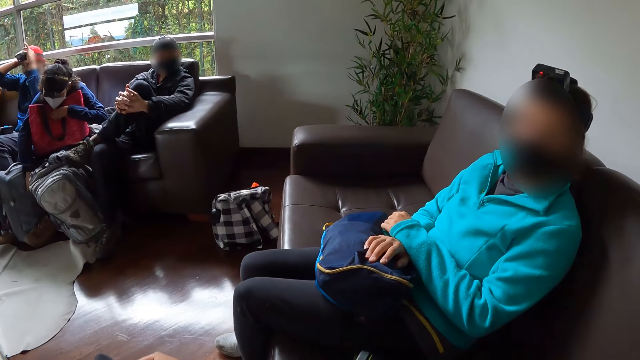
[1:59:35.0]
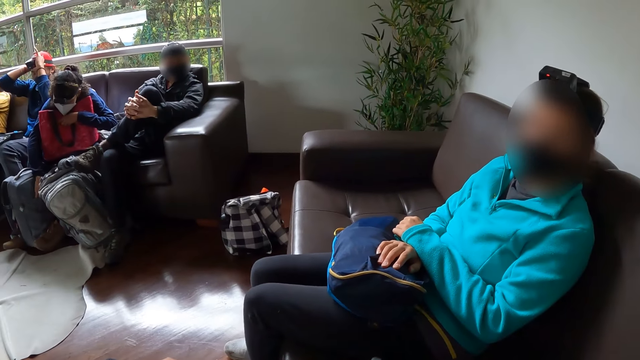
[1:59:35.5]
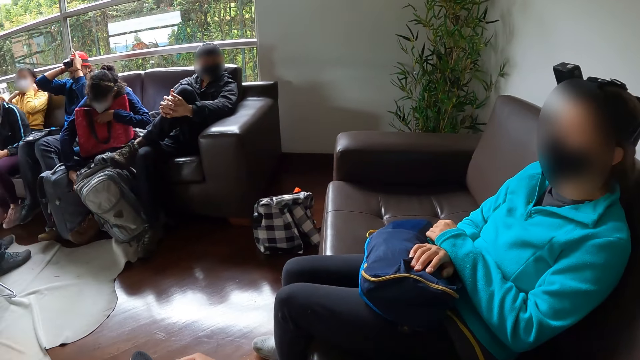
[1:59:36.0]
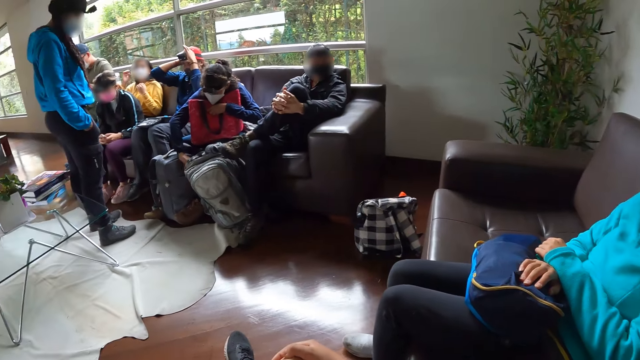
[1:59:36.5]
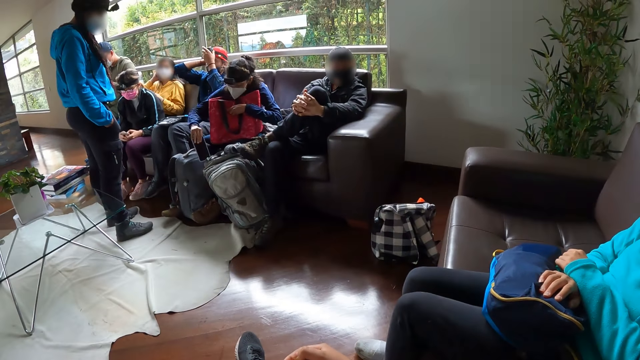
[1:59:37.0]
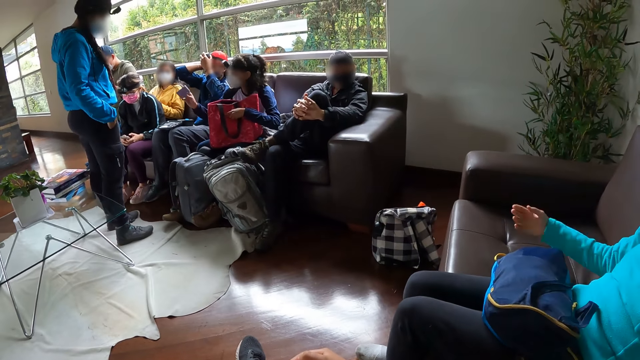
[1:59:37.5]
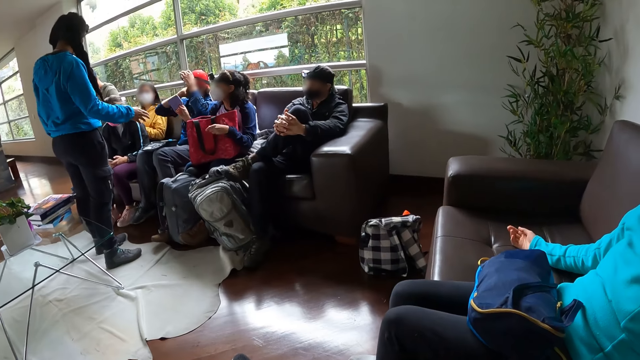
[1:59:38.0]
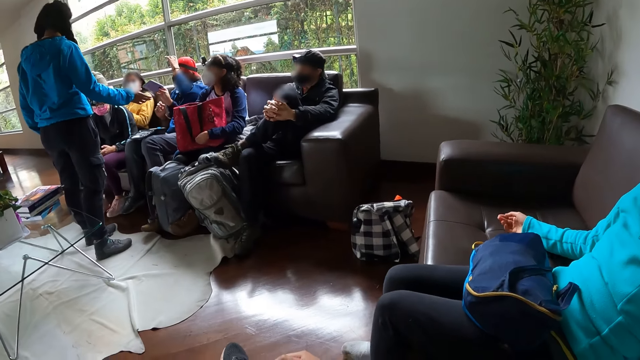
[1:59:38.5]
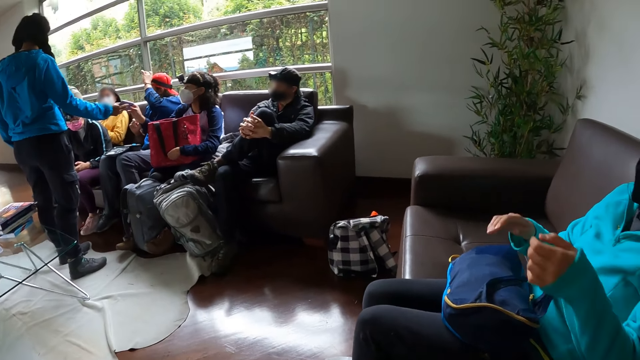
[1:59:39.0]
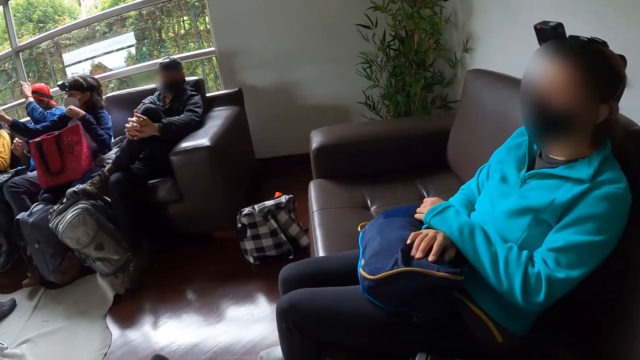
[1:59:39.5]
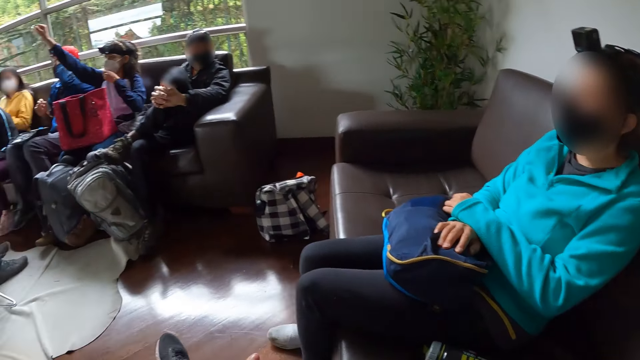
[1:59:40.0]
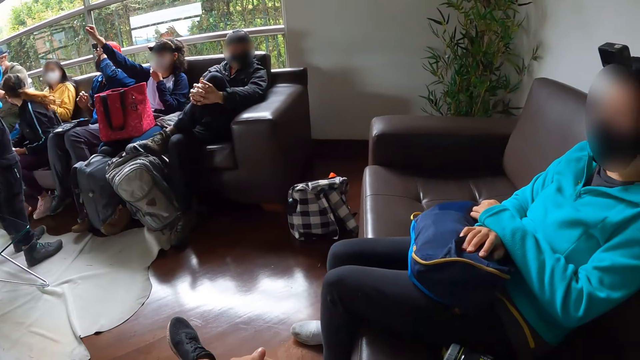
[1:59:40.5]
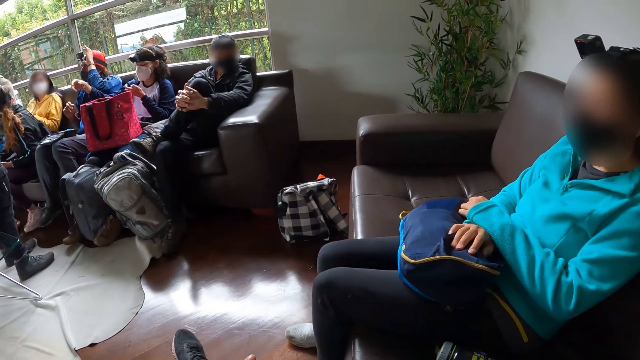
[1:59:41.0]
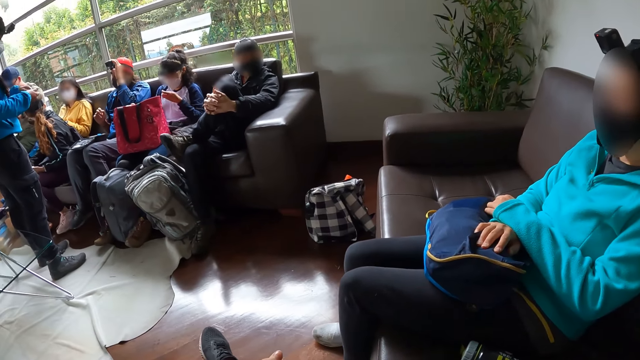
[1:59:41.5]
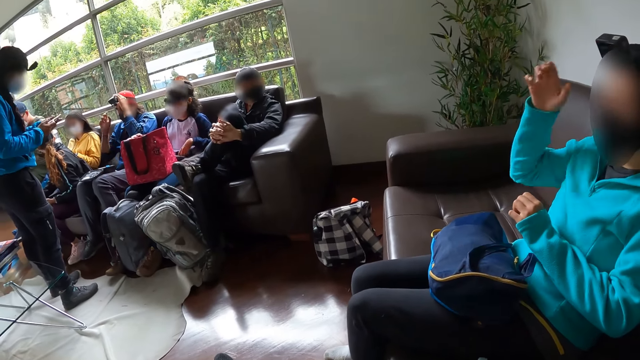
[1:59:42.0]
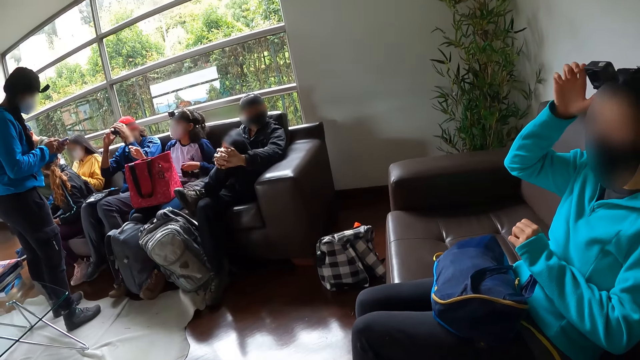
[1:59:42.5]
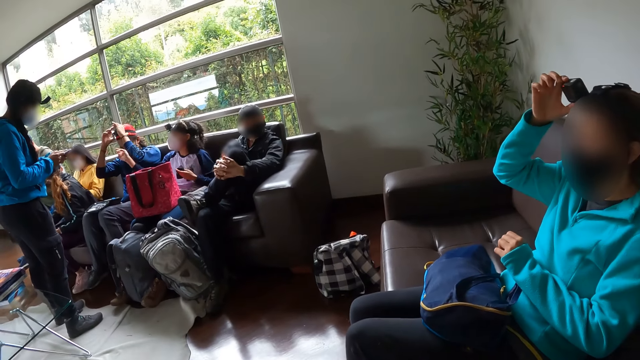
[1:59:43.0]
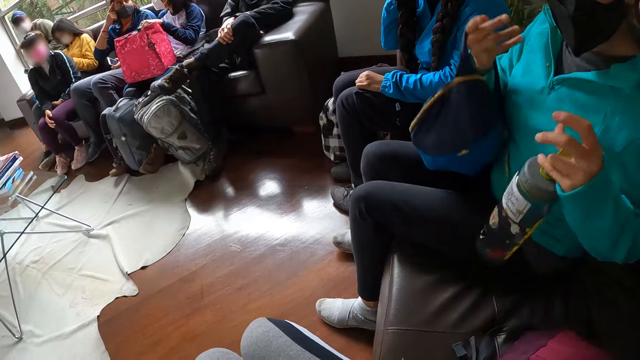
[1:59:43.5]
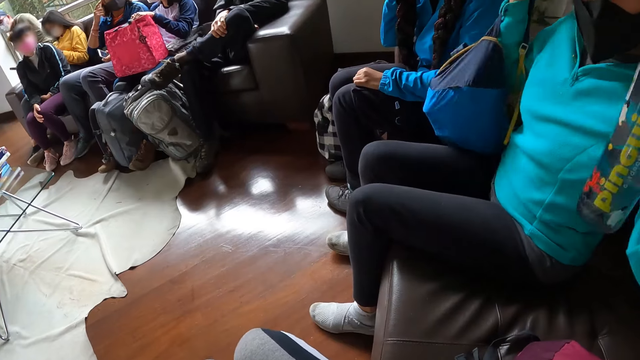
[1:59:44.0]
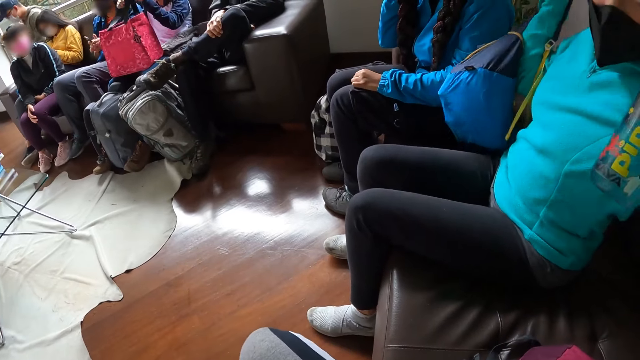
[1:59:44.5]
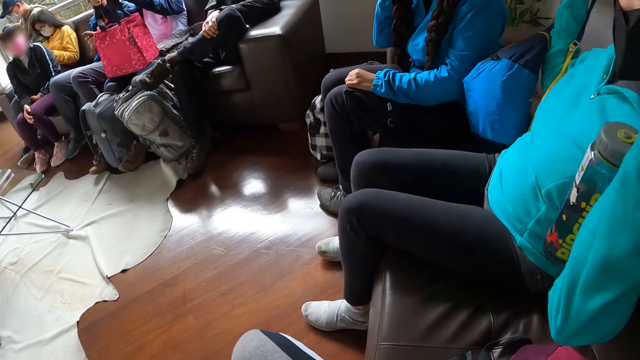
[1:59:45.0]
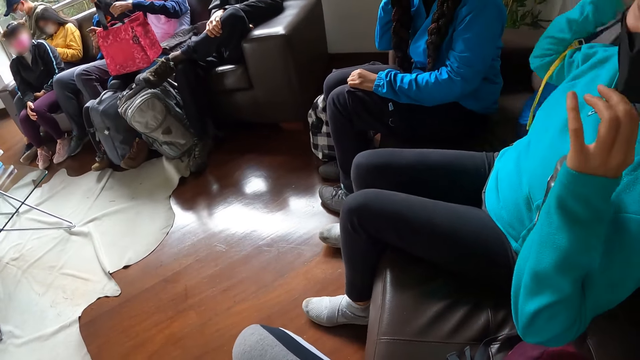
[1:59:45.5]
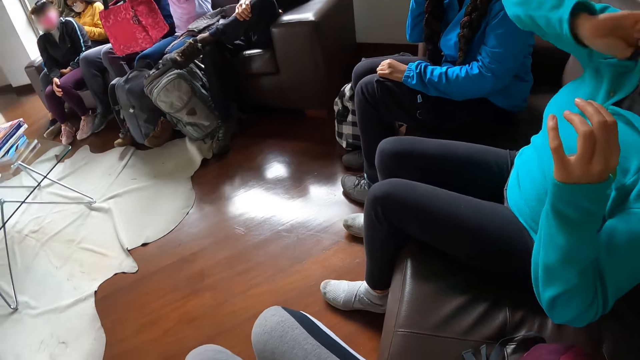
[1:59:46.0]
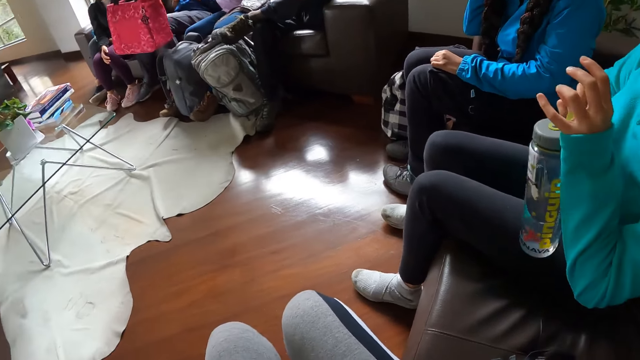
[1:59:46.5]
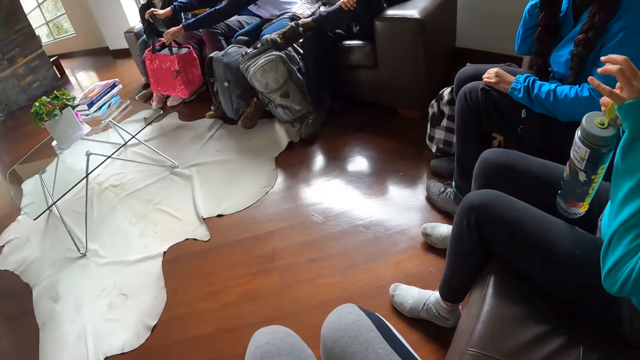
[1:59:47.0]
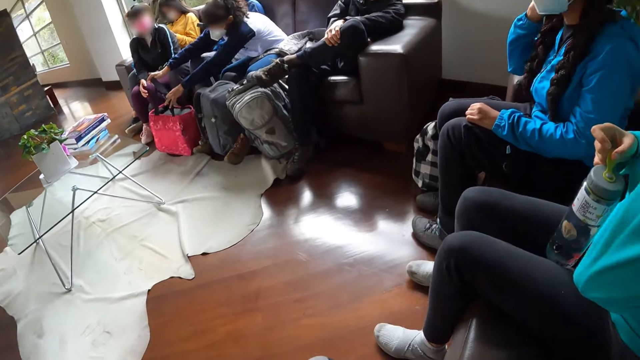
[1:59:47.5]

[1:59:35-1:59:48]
A woman picks up a phone from a bag on the ground with her right hand. The woman passes the phone to another woman with her right hand. The other woman operates the phone with both hands. A third woman presses the camera on her head with her right hand. The third woman fixes the camera. The third woman lifts a water bottle on her lap with her left hand, lifts the bag on her lap with her right hand, holds the bottle and the bag, puts the bag on the shoulder, and passes the water bottle from her left hand to her right hand. The first woman drops the bag on the ground with both hands.

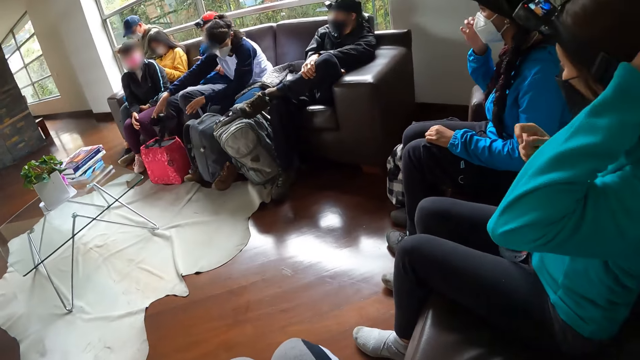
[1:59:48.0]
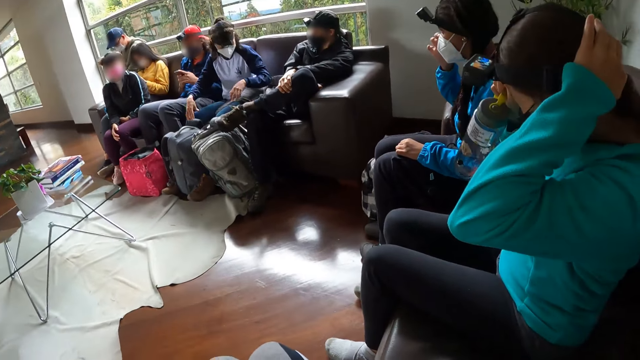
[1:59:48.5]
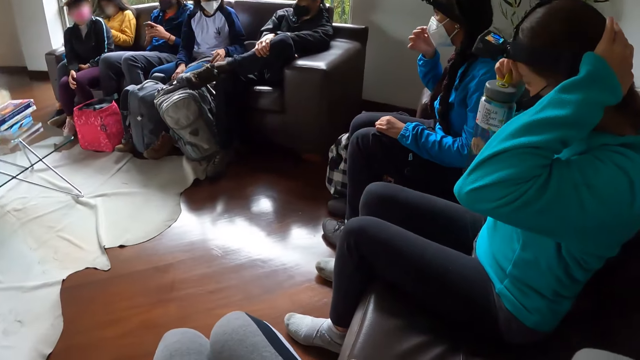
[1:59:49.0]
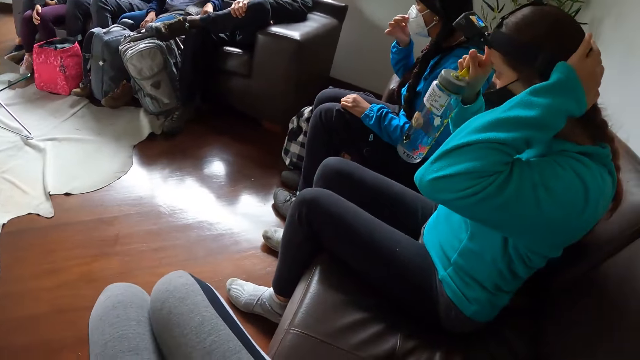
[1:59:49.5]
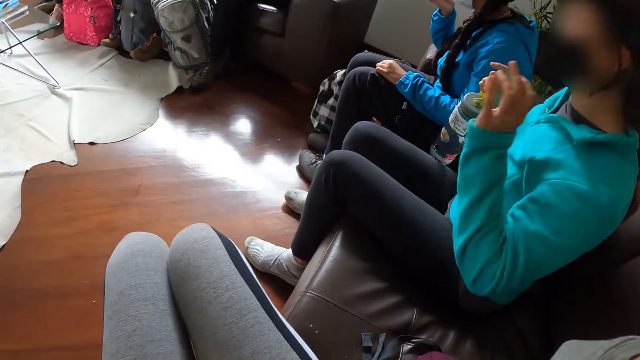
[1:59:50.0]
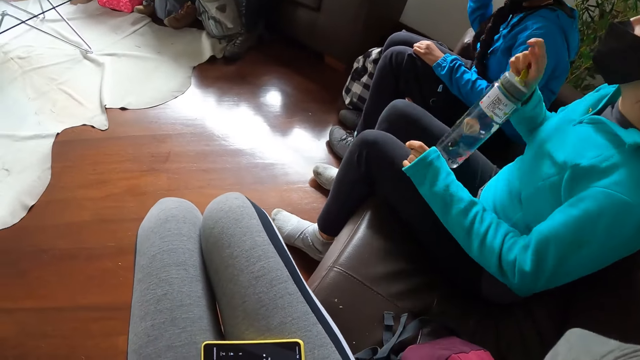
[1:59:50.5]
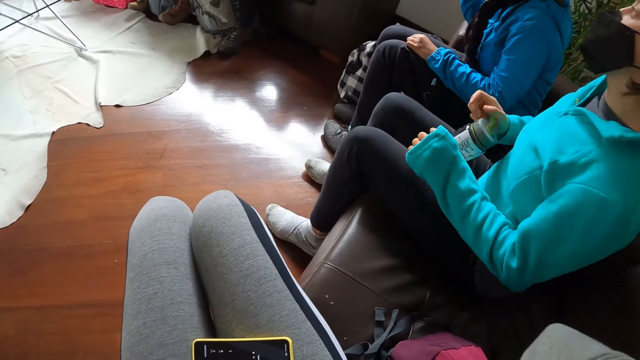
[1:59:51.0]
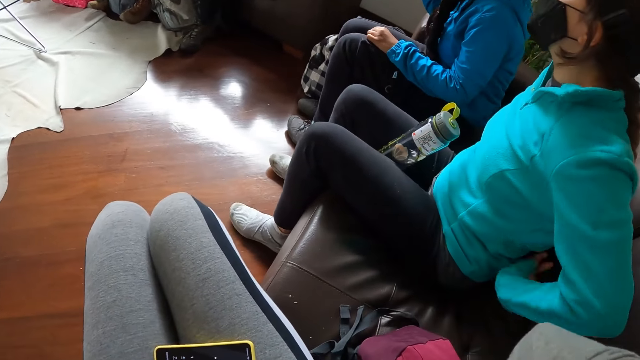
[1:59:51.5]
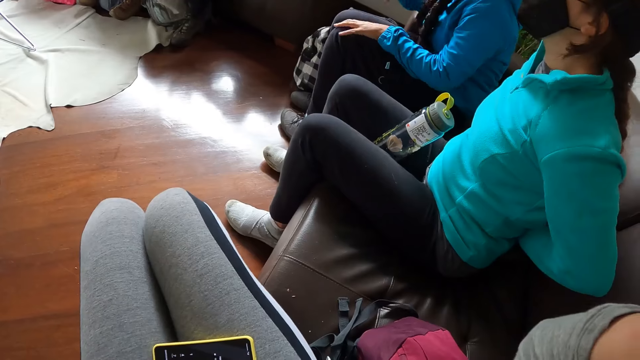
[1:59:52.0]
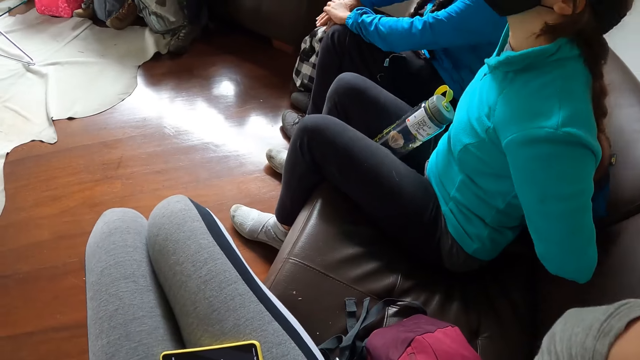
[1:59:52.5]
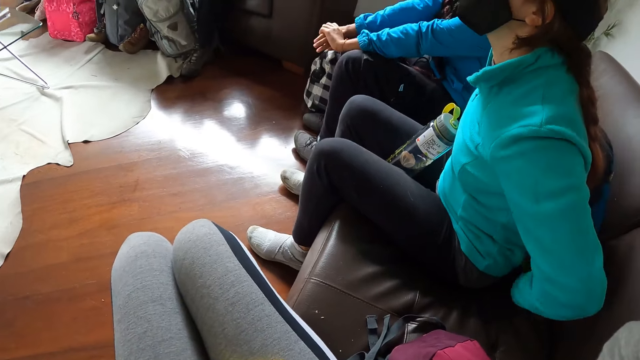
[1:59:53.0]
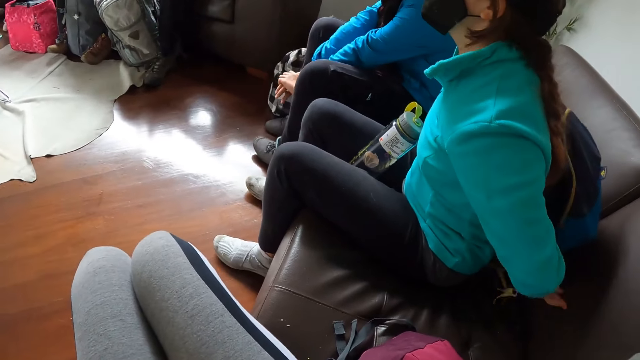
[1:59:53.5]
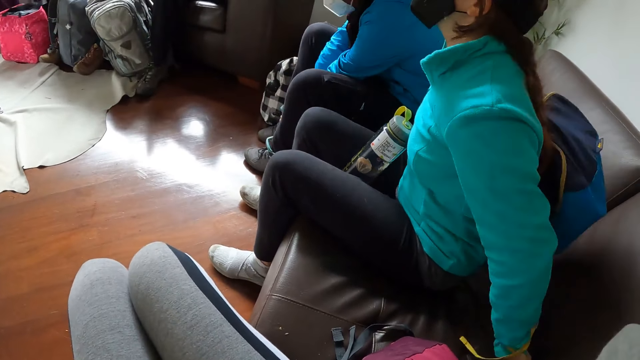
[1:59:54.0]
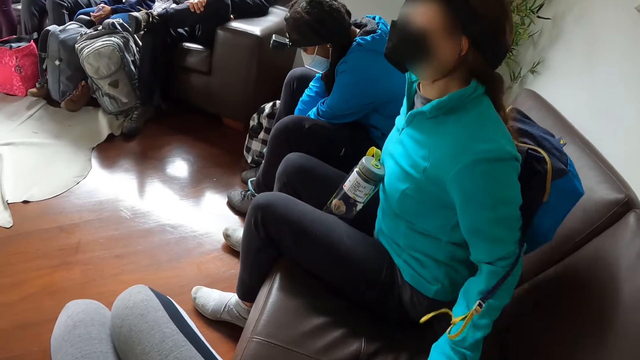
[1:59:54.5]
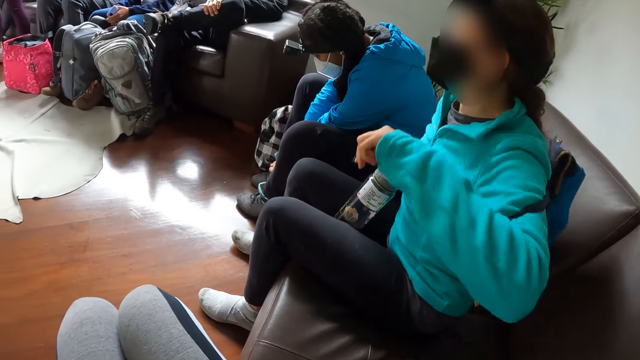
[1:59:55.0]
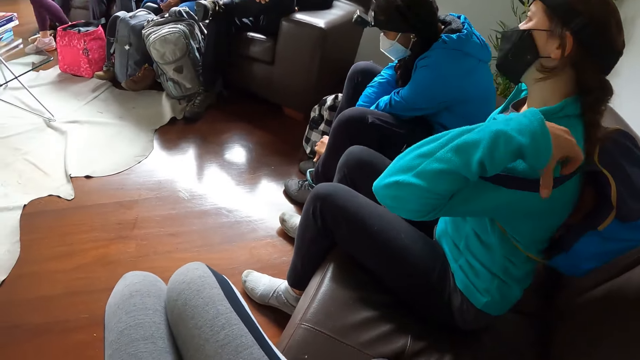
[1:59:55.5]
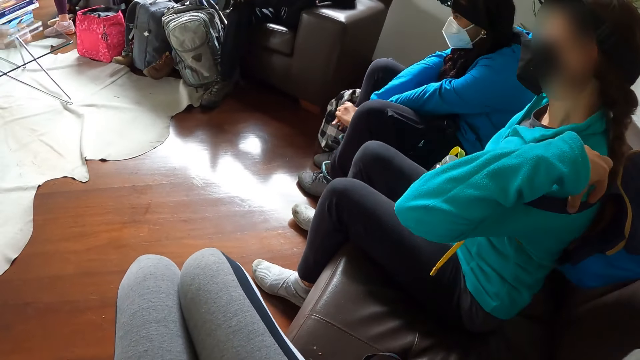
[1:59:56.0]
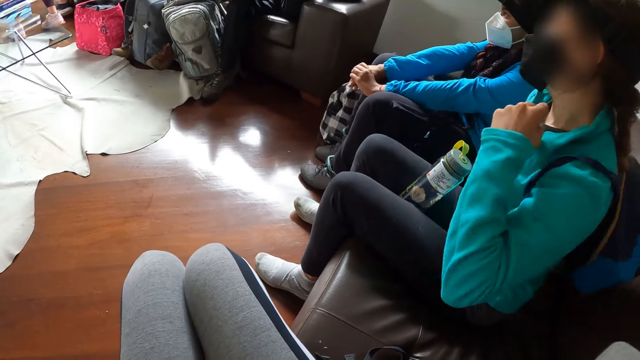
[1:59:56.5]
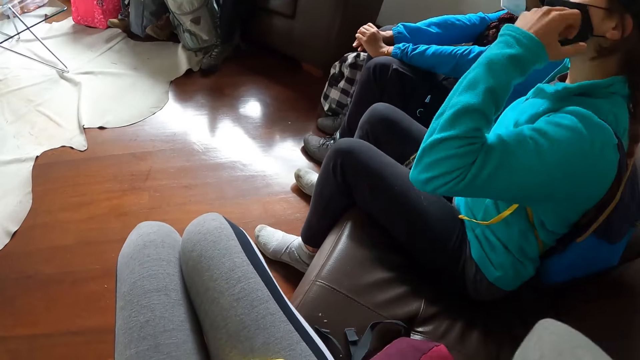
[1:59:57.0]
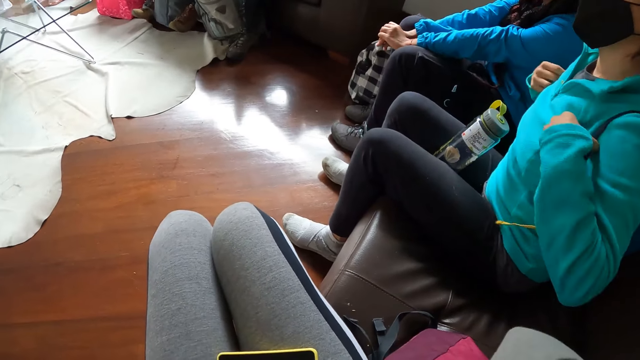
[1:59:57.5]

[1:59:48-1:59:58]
A woman adjusts the camera on her head with both hands. The camera wearer fixes the camera. The woman drops the water bottle between her laps with her right hand. The woman puts the bag strap on the shoulder. Another woman stretches her hand on the sofa. The first woman fixes the bag on her back with her left hand, adjusts the bag handle with her left hand, and adjusts the bag handles or straps with both hands.
